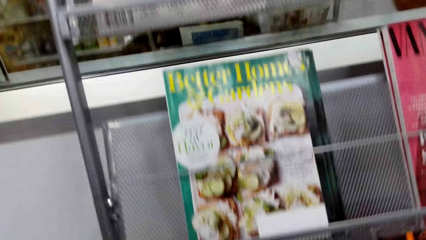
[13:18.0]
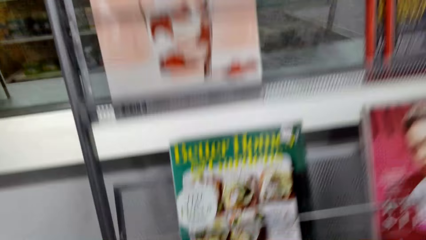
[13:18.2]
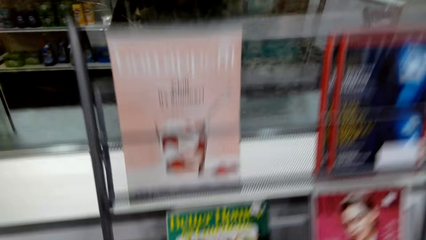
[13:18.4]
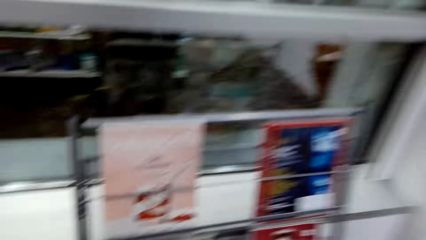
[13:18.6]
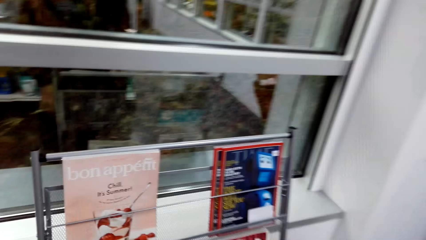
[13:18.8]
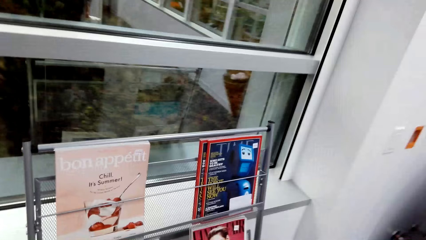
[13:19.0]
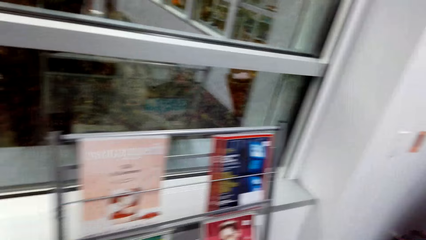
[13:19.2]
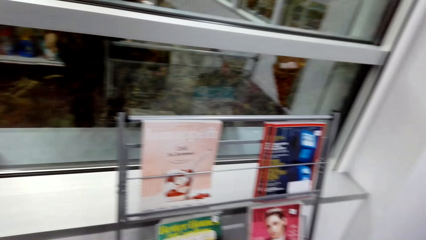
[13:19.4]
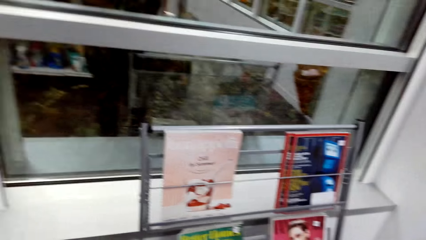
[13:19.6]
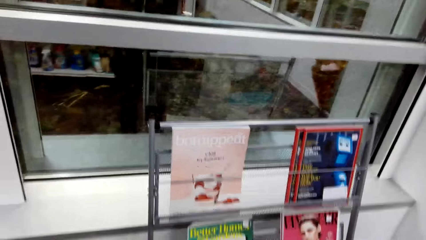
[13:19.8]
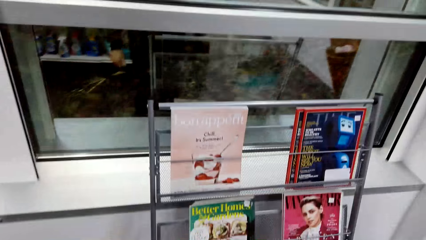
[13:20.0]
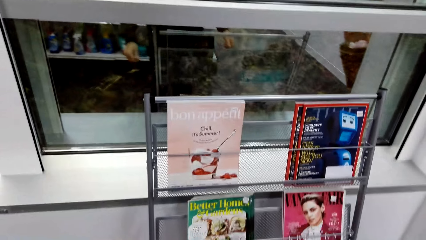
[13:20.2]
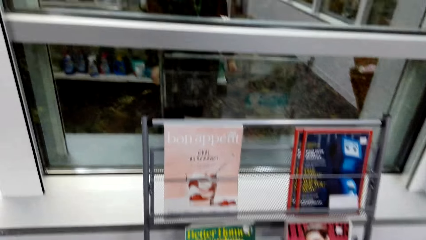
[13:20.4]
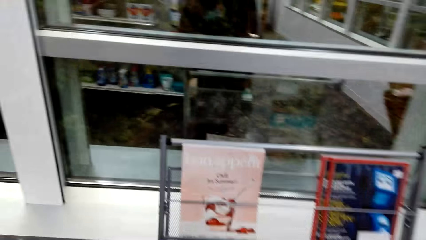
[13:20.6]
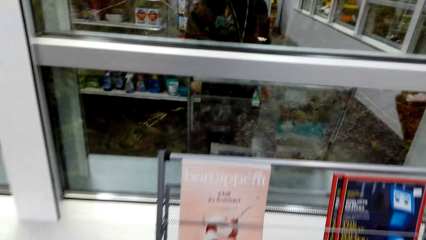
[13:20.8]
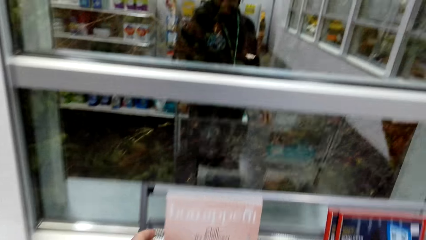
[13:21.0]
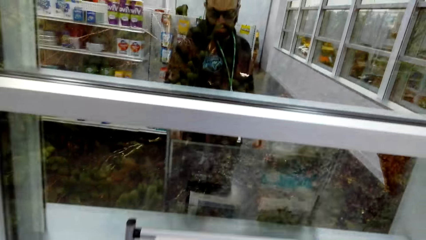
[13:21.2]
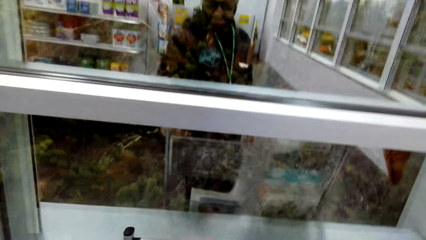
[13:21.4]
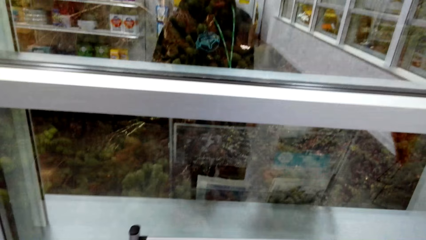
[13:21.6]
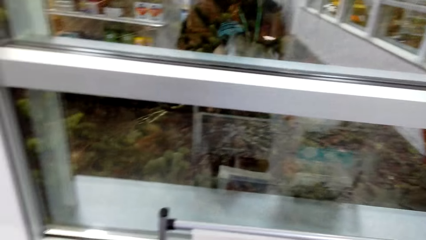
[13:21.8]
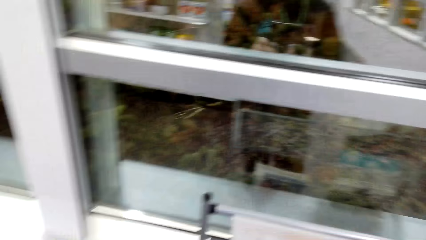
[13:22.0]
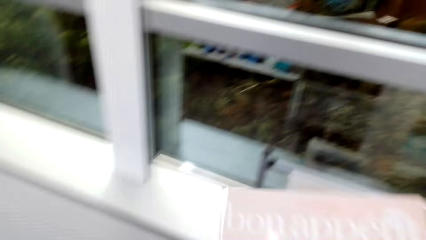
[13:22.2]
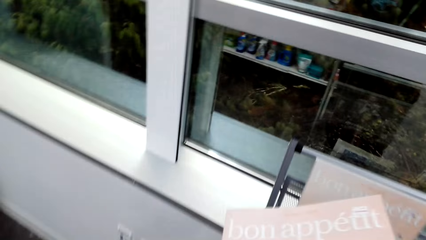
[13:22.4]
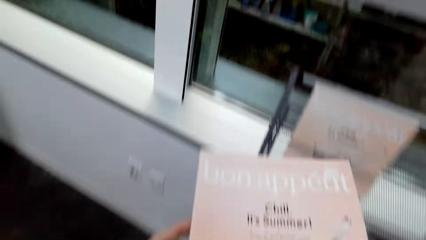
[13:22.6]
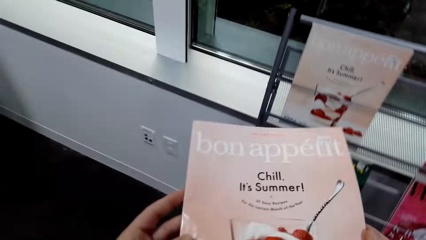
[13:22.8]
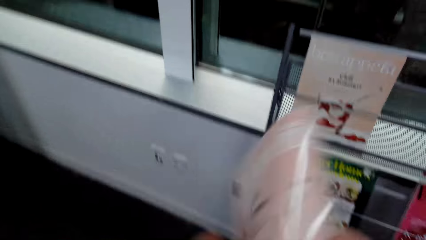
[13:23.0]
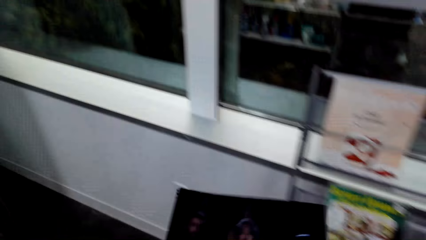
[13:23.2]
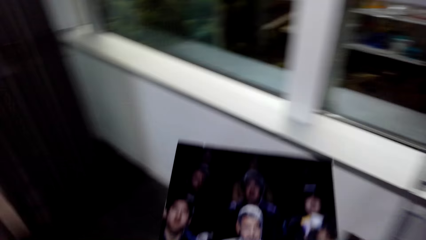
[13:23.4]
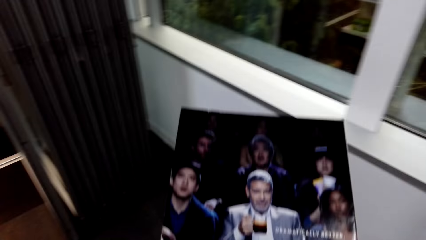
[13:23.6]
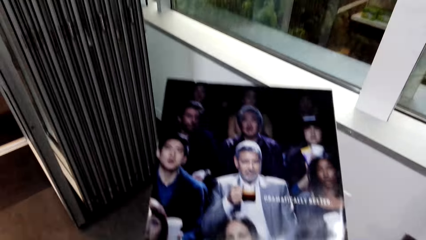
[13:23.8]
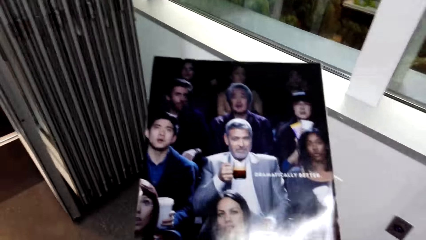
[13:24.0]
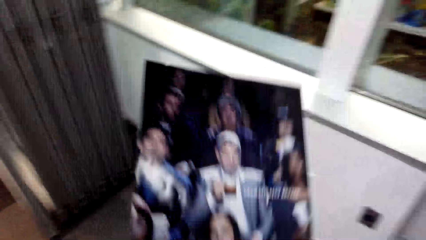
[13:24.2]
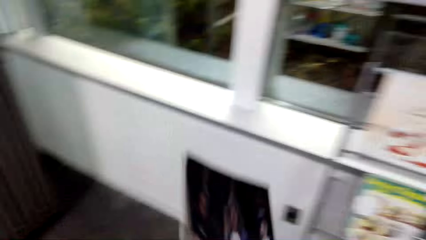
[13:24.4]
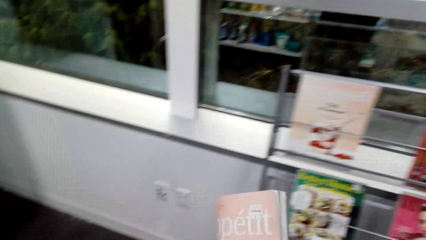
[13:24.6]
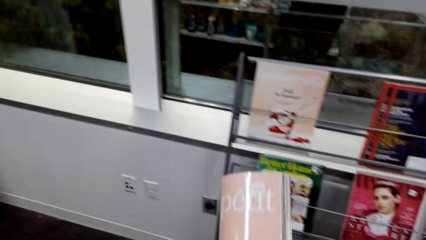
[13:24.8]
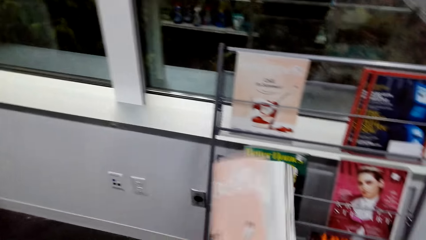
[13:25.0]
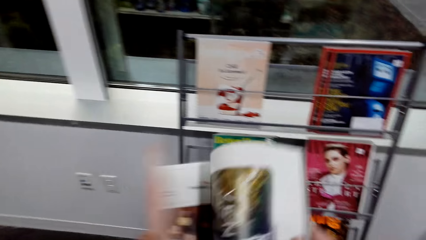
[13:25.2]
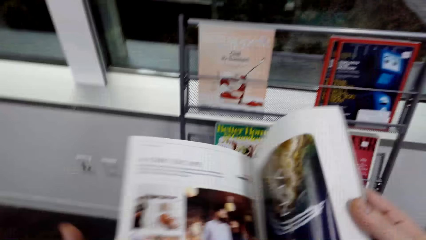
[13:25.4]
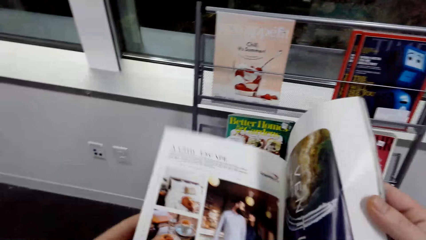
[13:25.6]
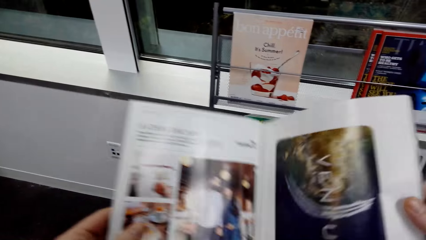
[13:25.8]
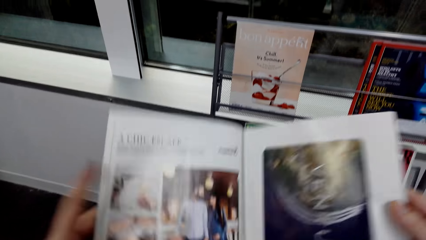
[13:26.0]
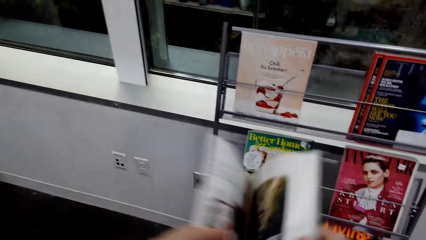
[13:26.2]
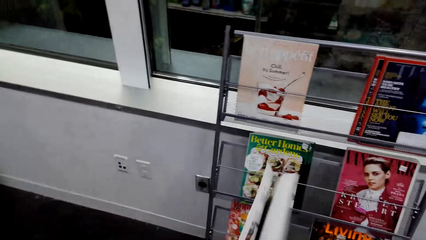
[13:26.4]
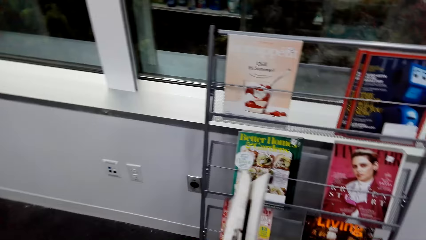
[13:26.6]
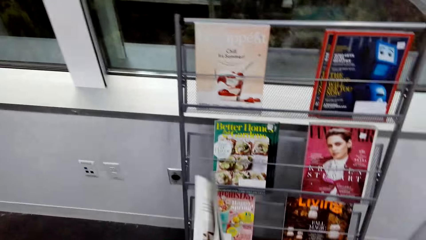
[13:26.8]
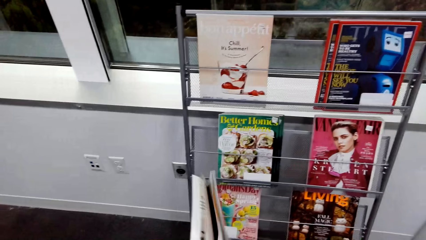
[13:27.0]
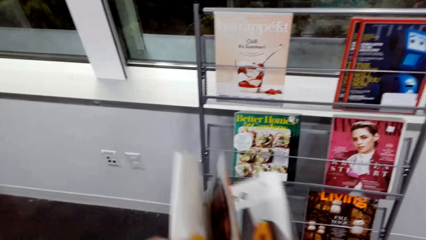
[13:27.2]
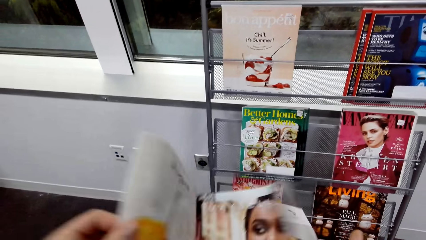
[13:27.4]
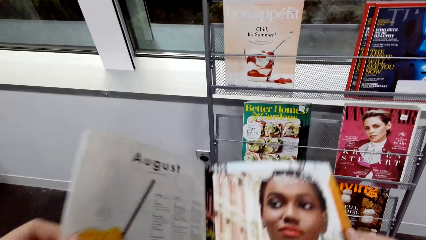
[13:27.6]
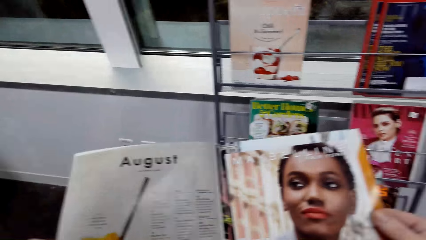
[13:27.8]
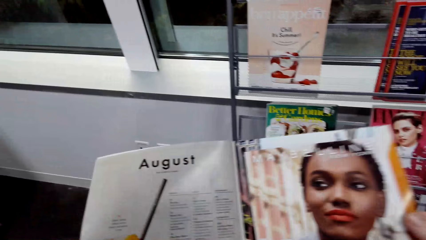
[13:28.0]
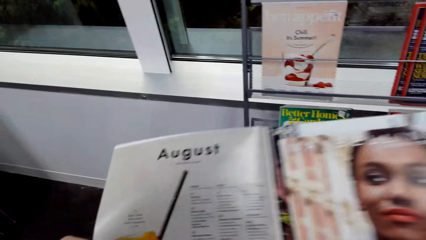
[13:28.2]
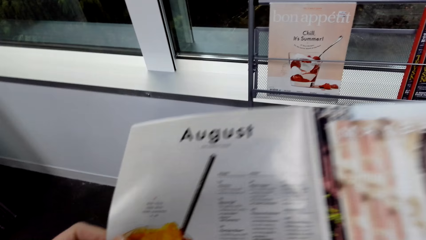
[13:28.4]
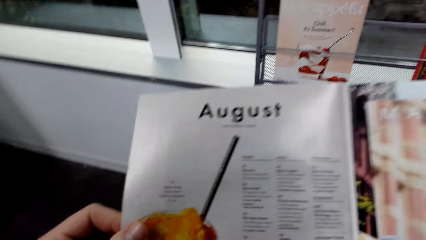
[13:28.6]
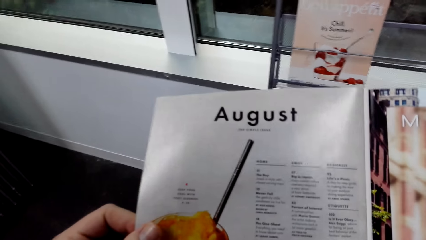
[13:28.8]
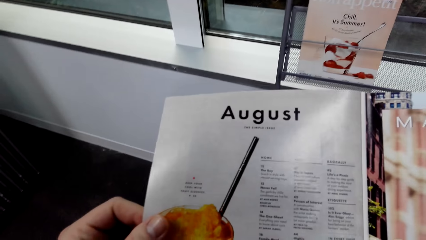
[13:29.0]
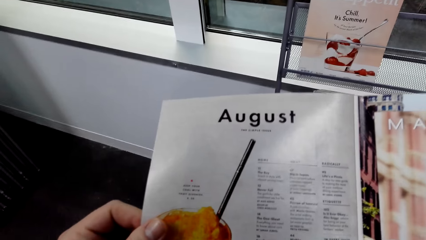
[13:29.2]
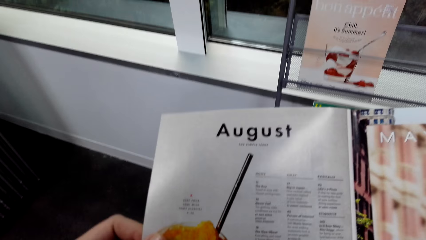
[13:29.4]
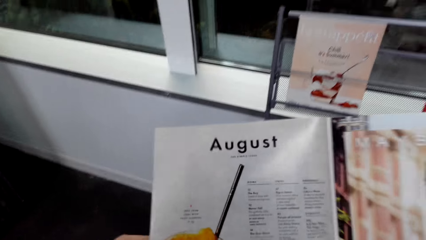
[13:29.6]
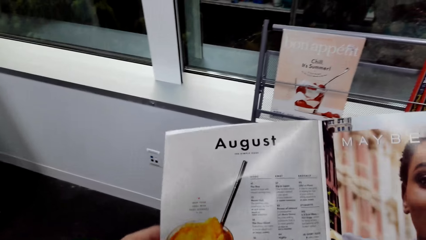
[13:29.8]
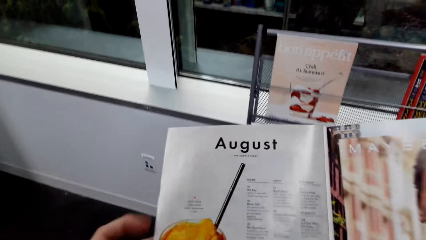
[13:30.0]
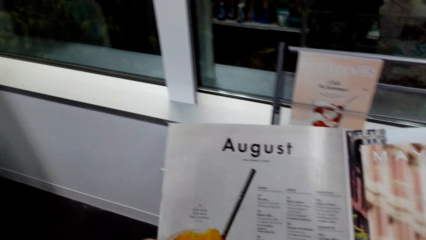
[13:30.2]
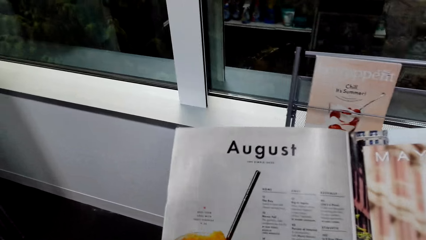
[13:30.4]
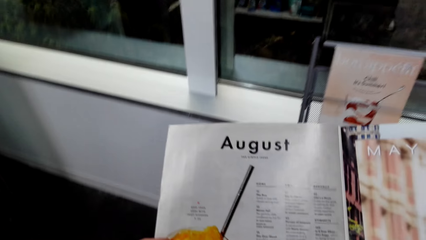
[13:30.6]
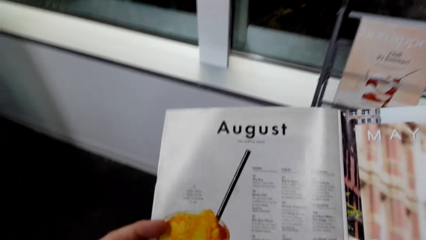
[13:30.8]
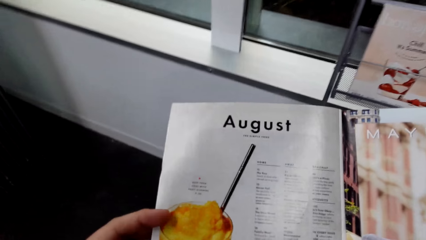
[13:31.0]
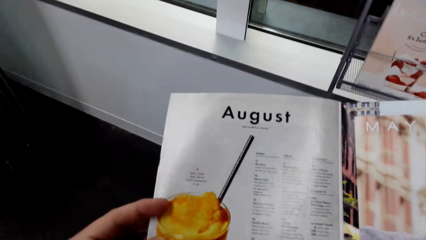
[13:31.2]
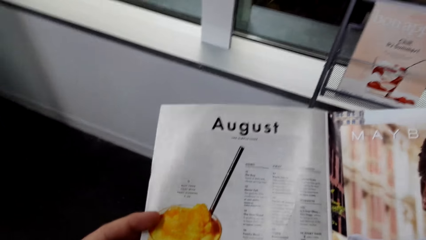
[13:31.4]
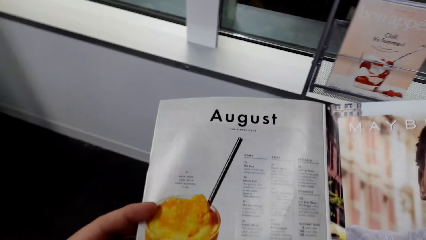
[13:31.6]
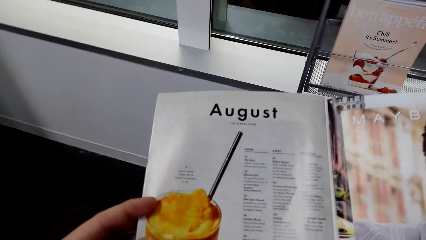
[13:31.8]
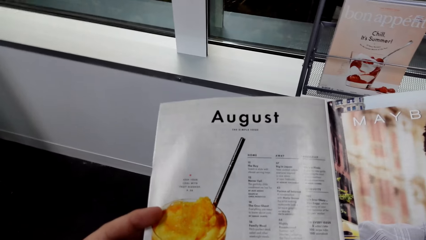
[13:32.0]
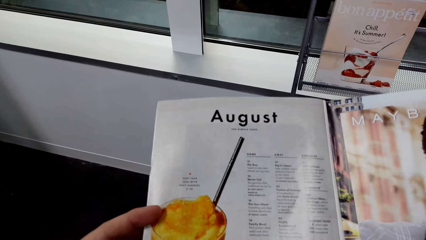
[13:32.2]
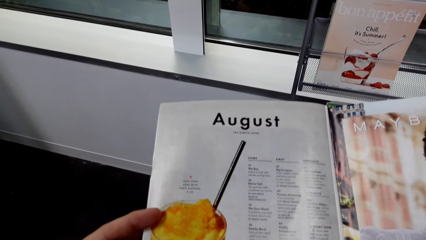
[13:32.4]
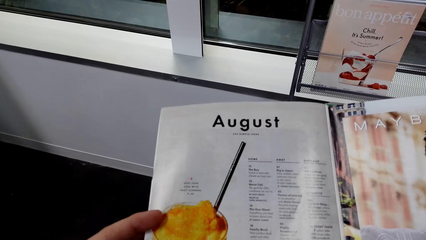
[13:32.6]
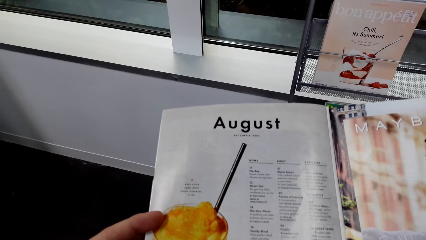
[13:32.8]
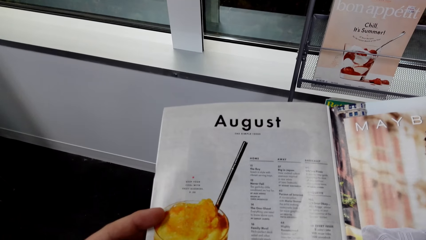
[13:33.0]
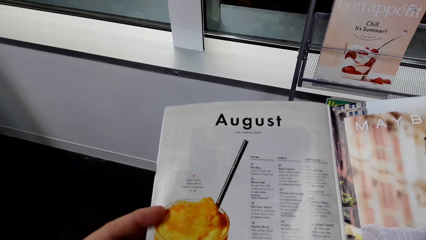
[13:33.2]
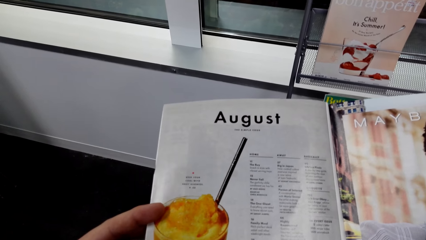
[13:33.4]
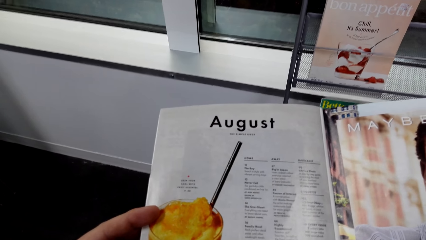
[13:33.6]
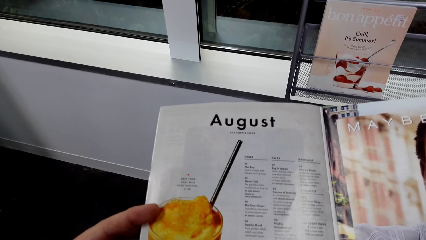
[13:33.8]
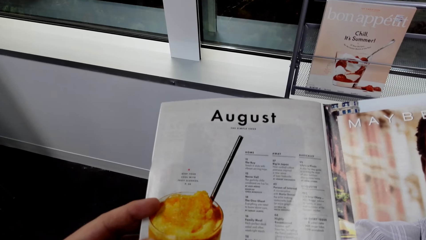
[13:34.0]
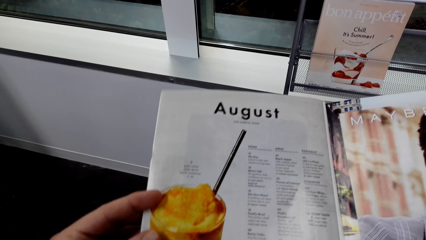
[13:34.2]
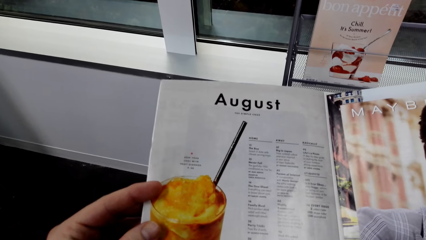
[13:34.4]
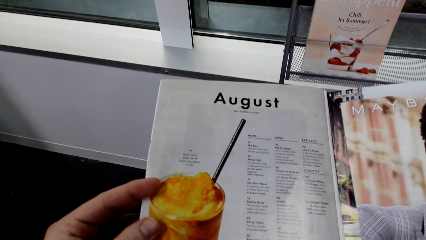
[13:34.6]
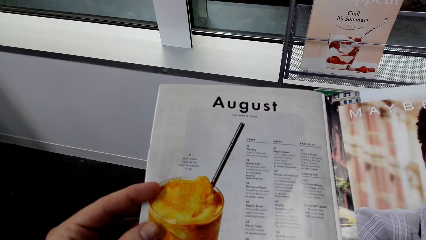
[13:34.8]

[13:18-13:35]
The camera wearer stares at the magazine. They pick up the magazine. They turn the magazine. They flip the magazine. They stare at the magazine. They flip the pages. They stare at the magazine.
